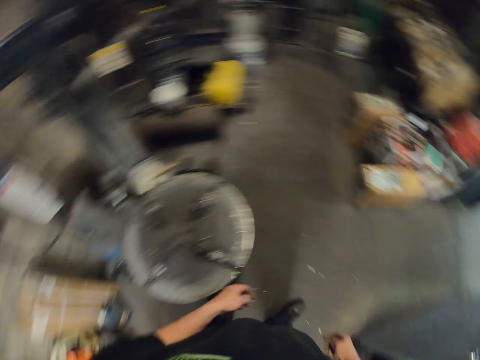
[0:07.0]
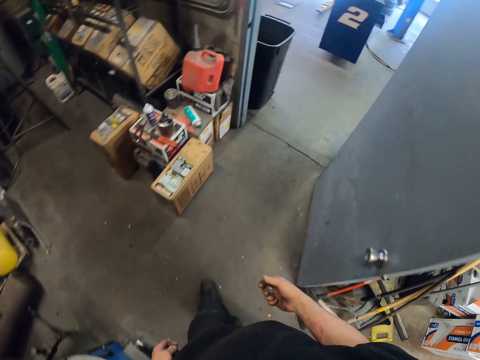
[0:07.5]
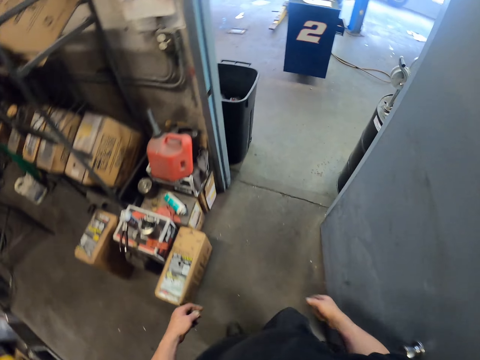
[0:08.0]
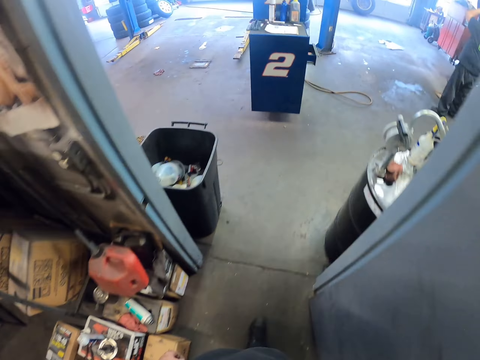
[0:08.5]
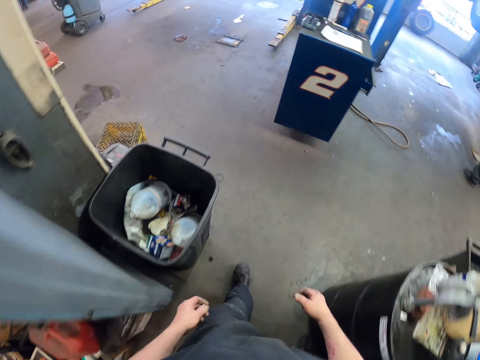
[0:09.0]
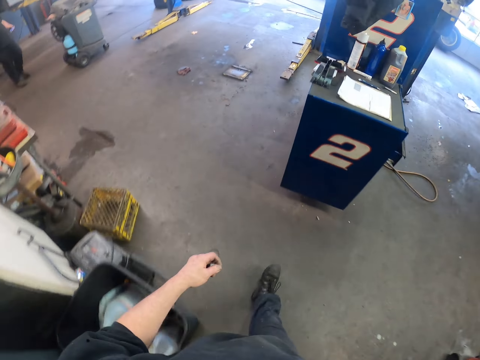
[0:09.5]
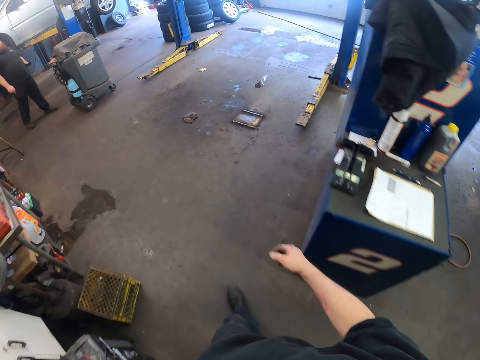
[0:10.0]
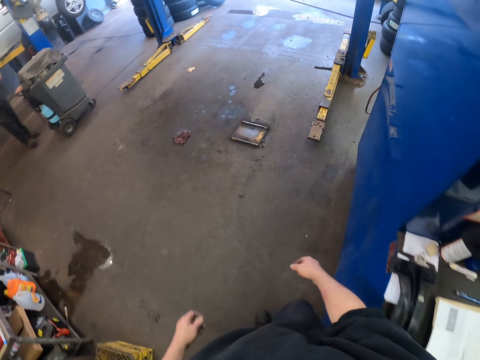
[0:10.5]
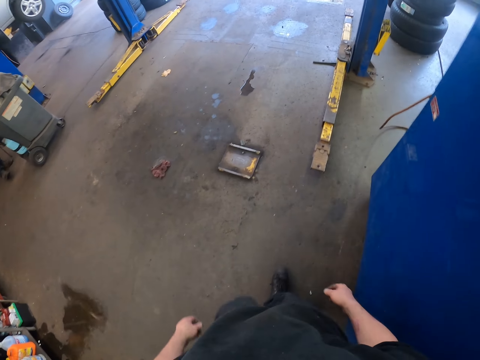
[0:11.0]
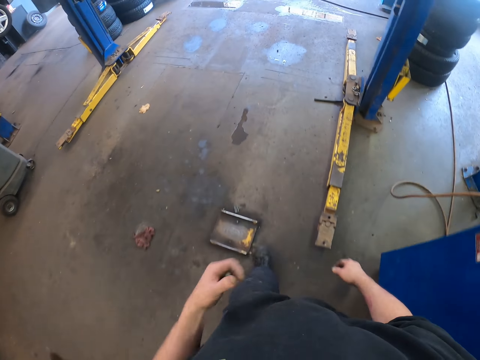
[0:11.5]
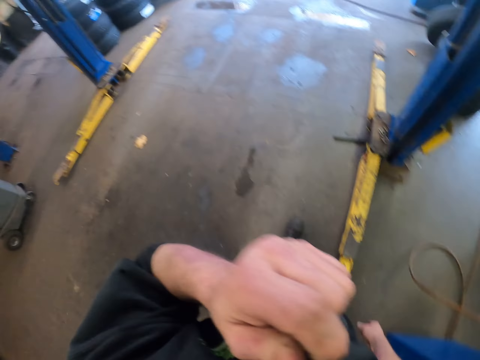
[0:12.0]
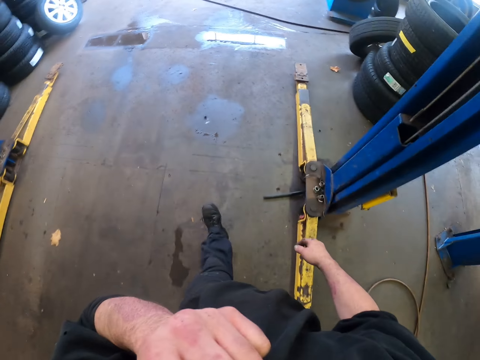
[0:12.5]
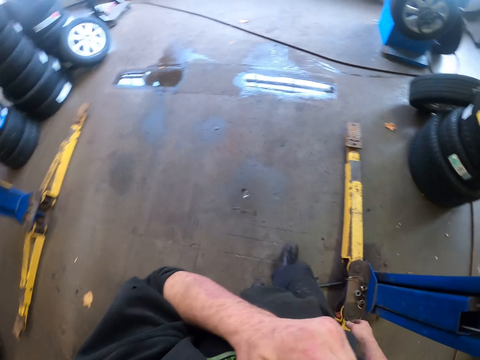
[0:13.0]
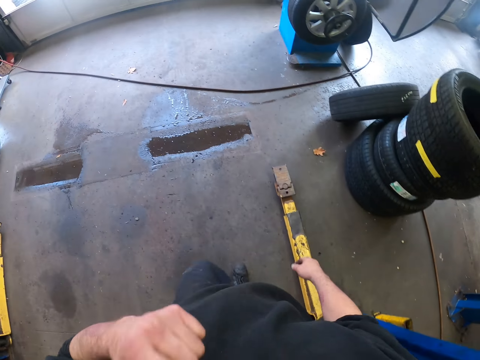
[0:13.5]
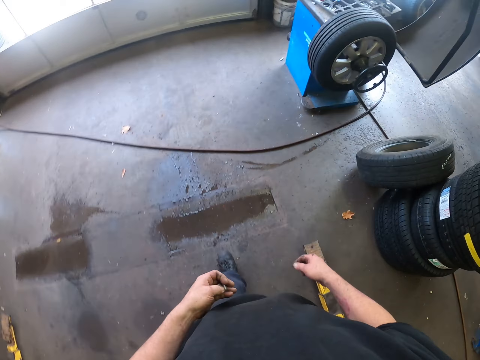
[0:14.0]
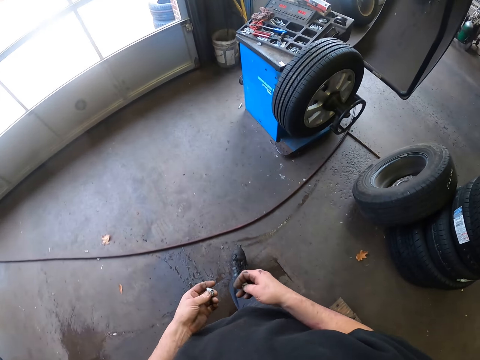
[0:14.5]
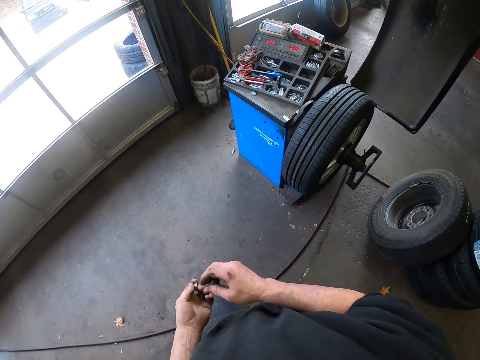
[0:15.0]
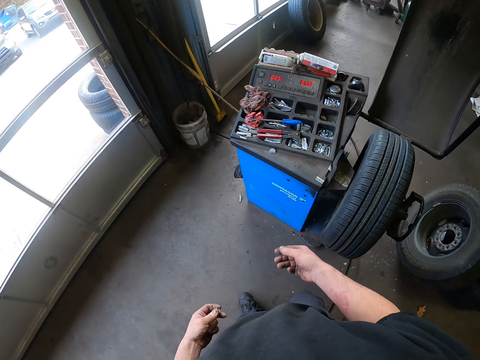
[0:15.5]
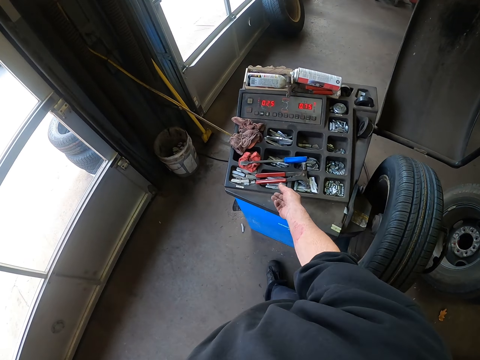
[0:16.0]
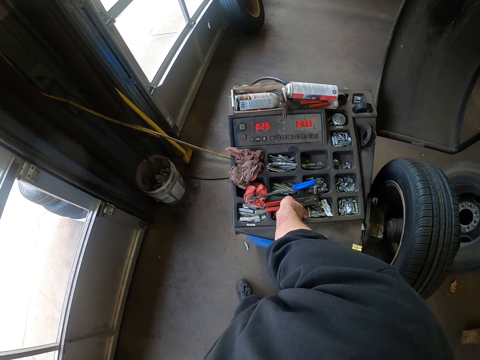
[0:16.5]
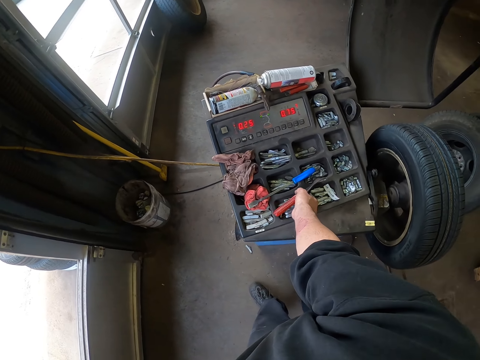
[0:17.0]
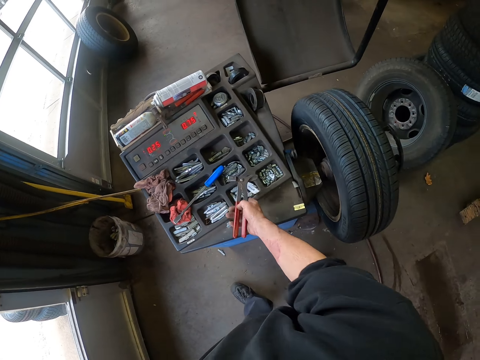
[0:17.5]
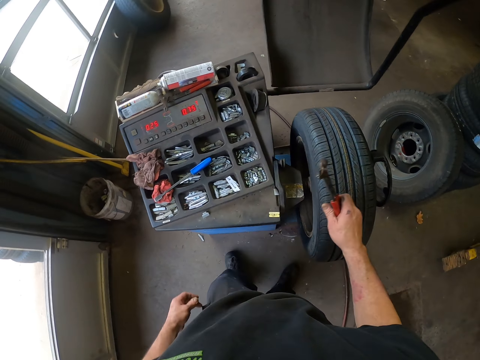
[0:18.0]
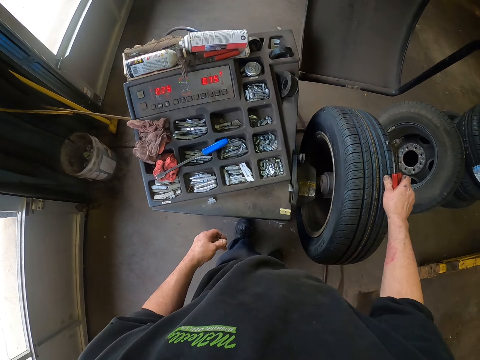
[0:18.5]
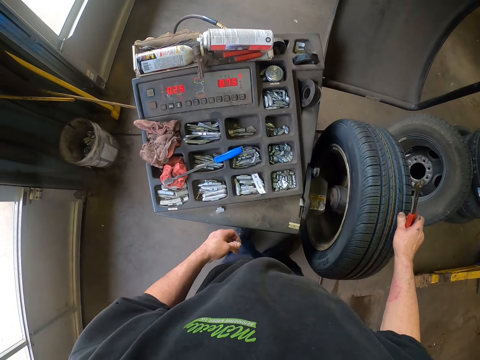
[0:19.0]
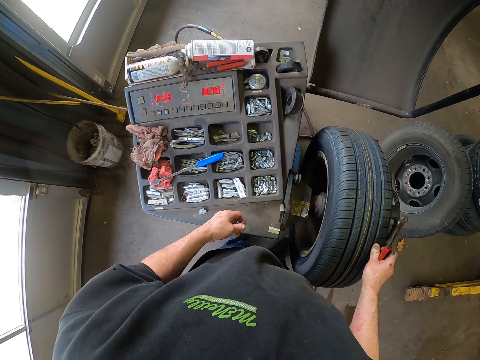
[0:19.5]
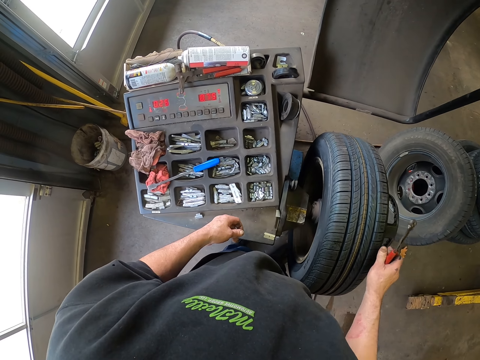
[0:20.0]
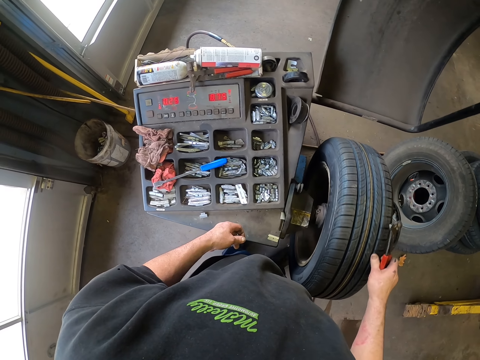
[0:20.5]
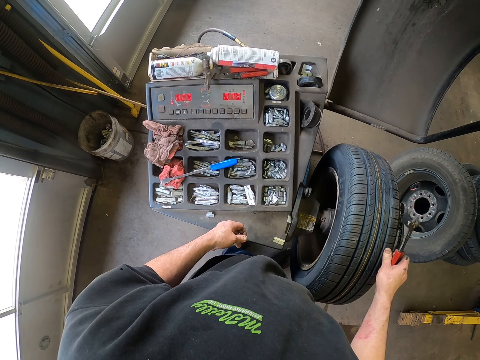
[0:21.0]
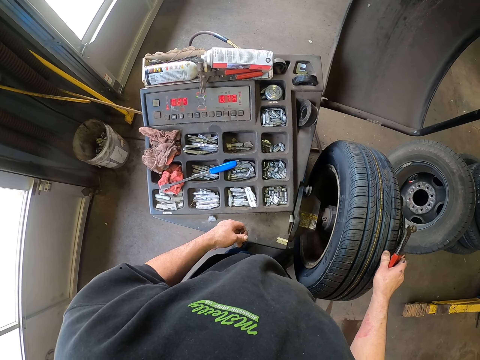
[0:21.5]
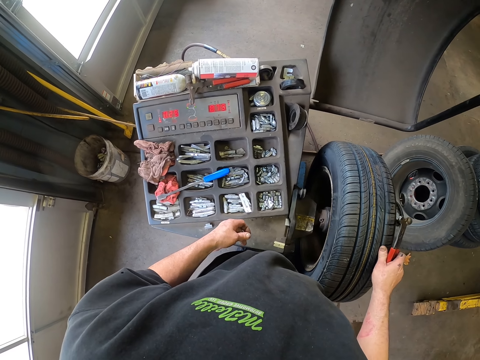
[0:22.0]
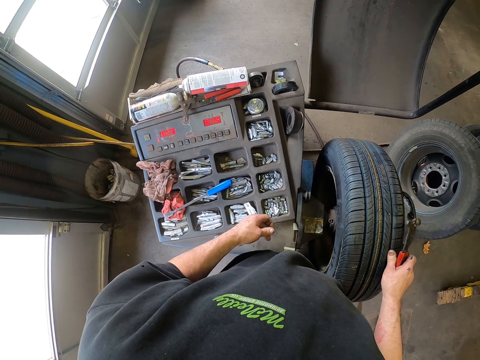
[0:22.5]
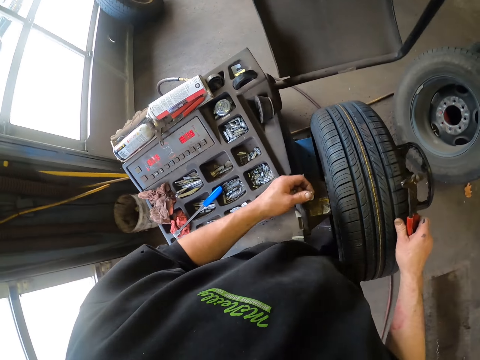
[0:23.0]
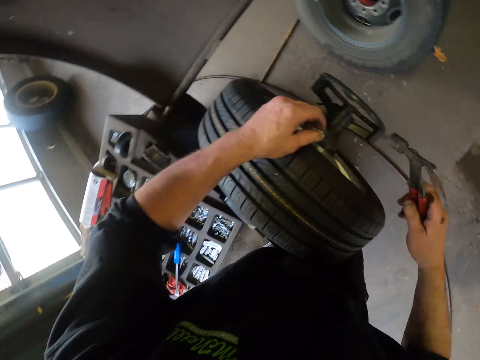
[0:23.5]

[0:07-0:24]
The camera wearer walks in the garage. They scratch their face. They pick up a hammer. They rotate the wheel. They roll the tire.

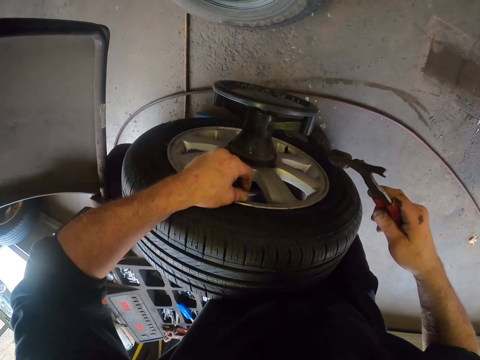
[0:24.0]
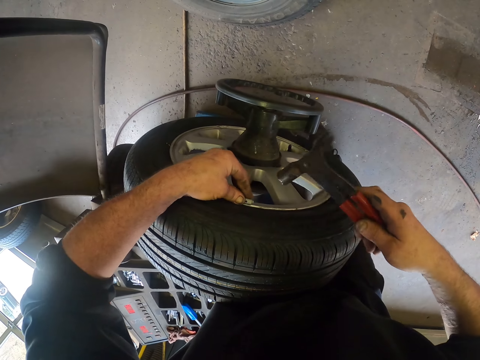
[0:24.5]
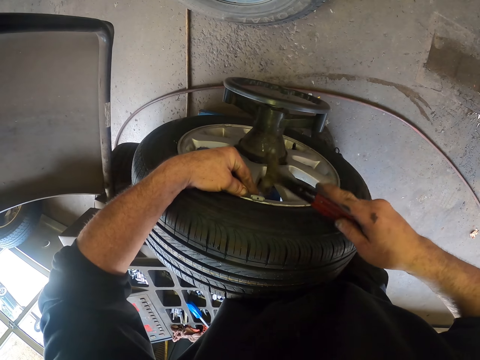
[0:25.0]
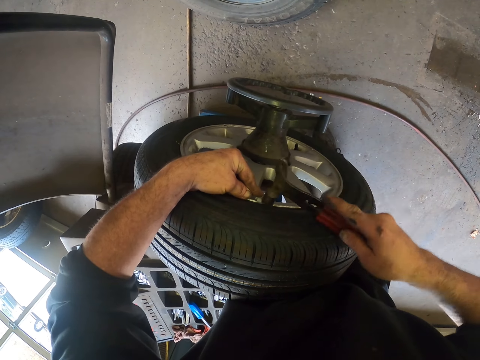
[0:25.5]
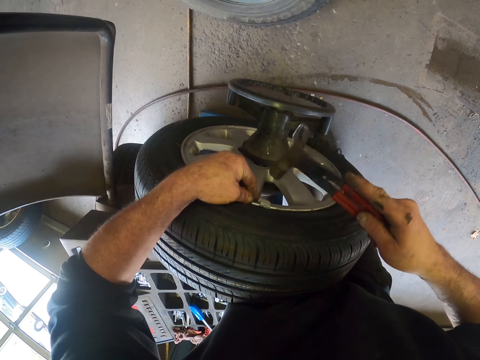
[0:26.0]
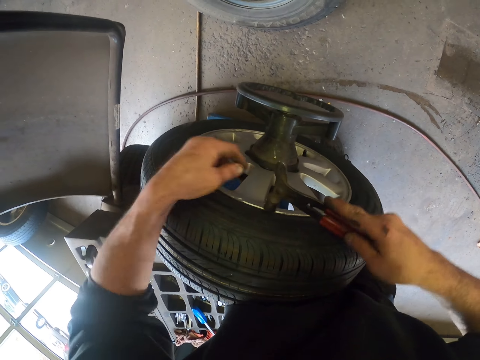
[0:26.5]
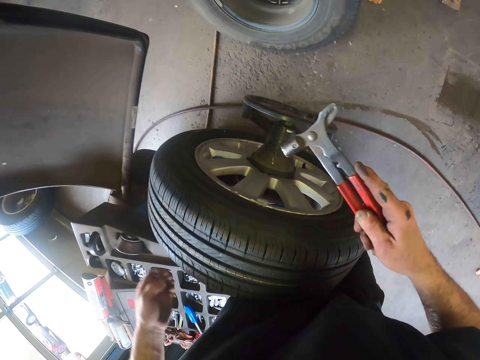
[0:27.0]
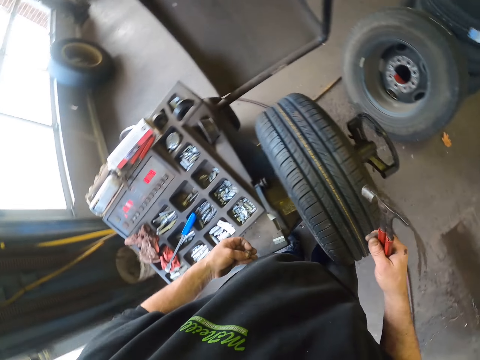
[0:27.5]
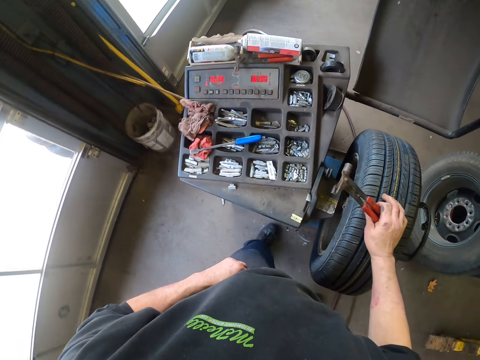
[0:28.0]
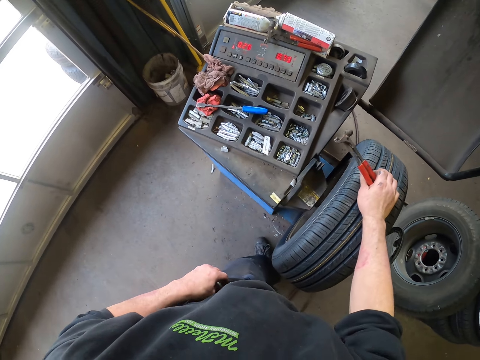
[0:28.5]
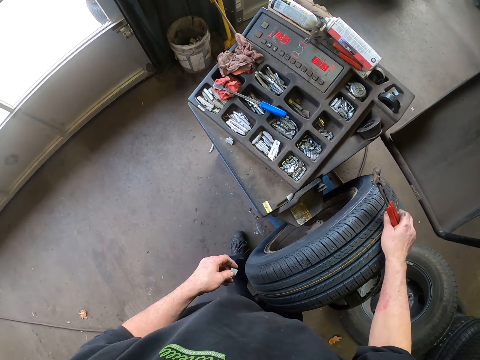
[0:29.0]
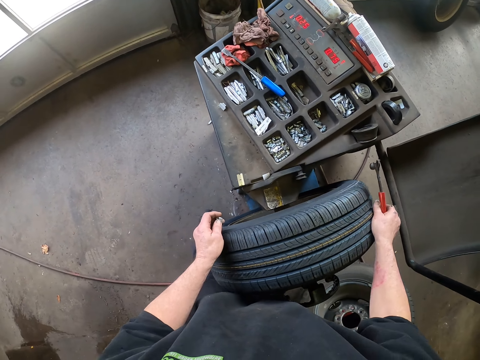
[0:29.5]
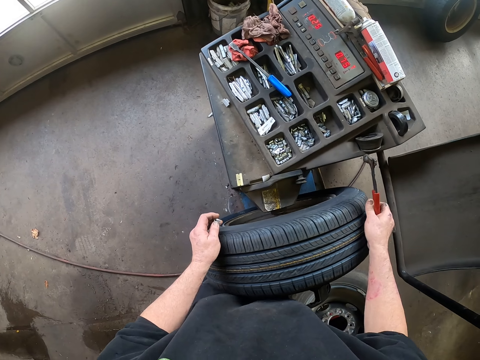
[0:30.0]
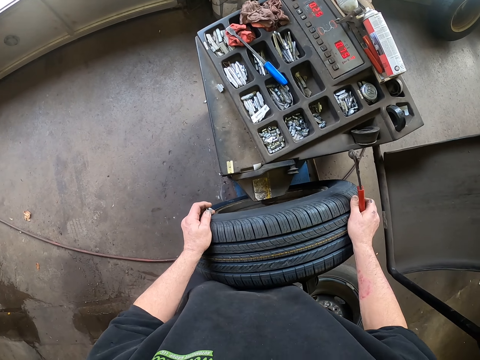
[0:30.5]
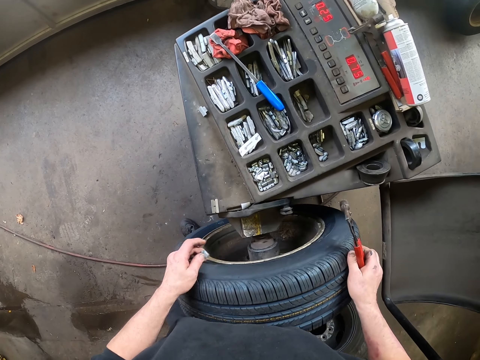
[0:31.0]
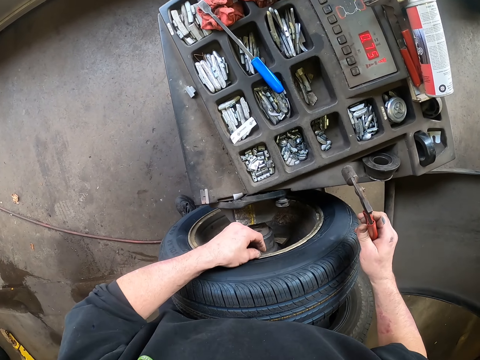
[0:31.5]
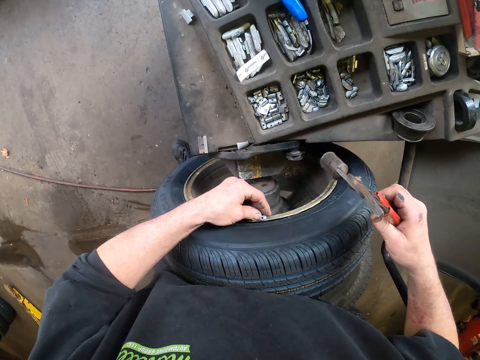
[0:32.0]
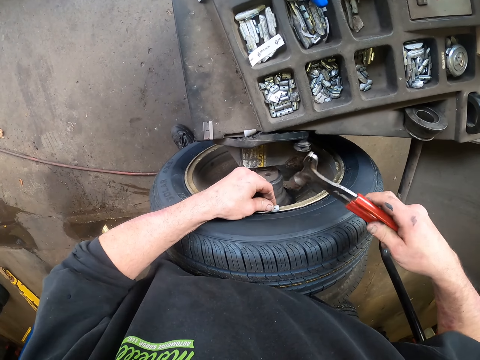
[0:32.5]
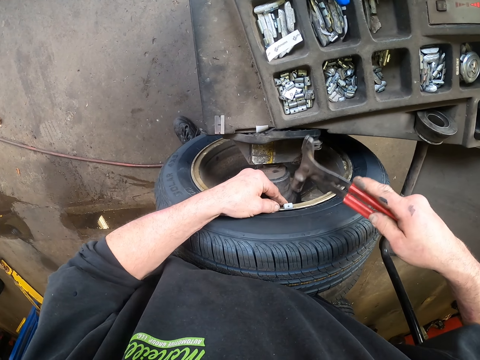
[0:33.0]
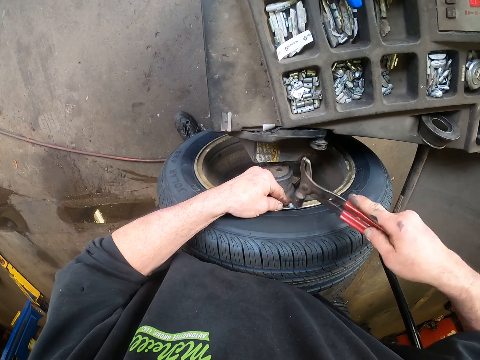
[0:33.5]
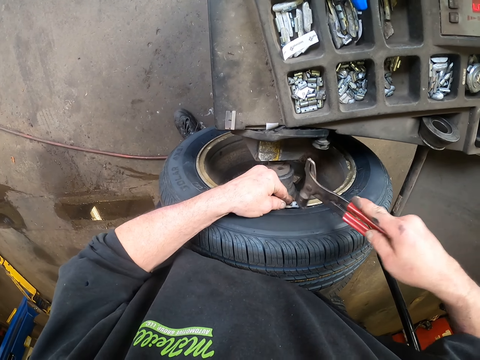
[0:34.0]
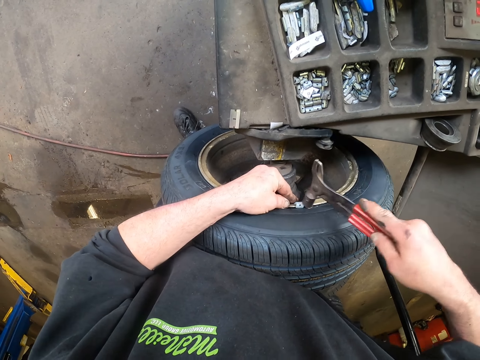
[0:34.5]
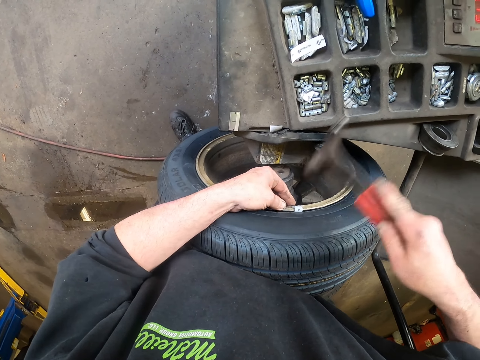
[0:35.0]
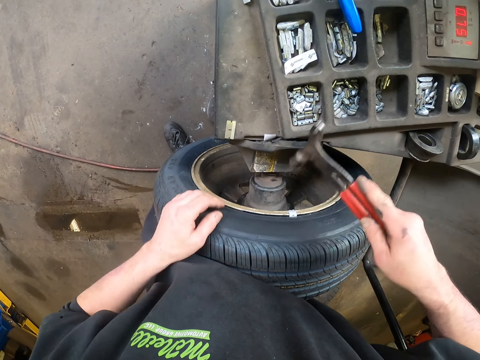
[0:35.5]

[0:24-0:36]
The camera wearer fits a clip on the wheel. They strike the tire balancer on the rim with the hammer. They rotate the wheel. They fit the clip on the wheel. They strike the tire balancer on the rim with the hammer.
